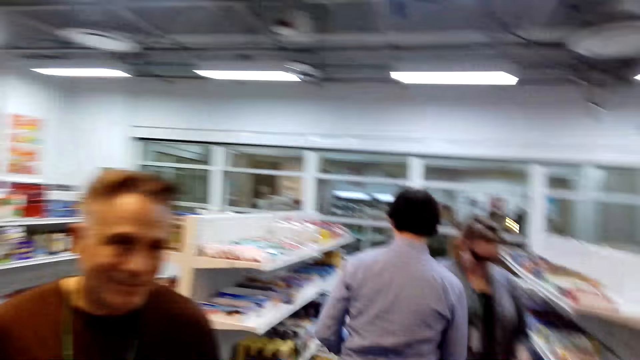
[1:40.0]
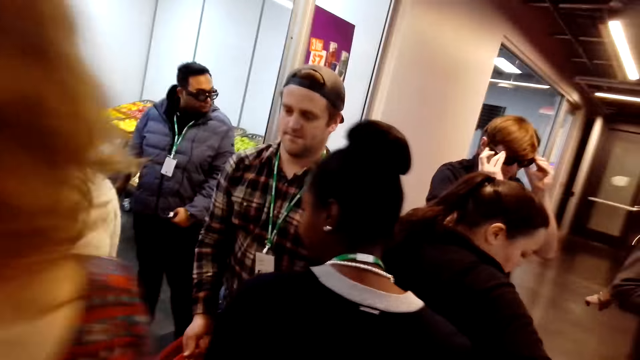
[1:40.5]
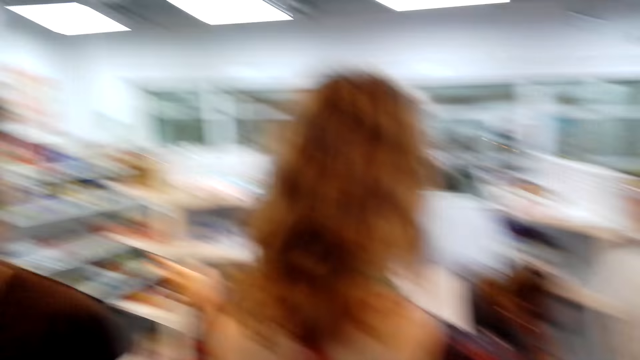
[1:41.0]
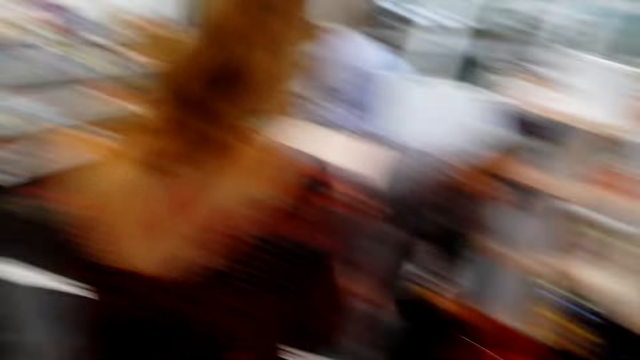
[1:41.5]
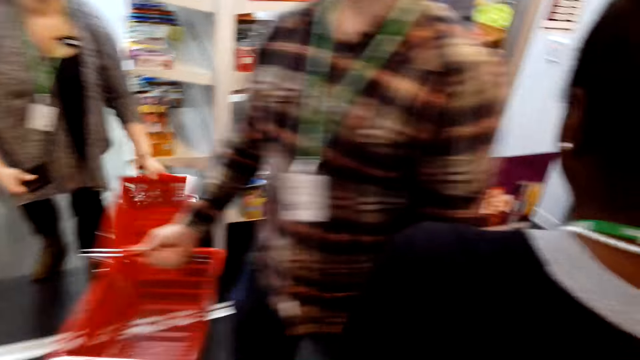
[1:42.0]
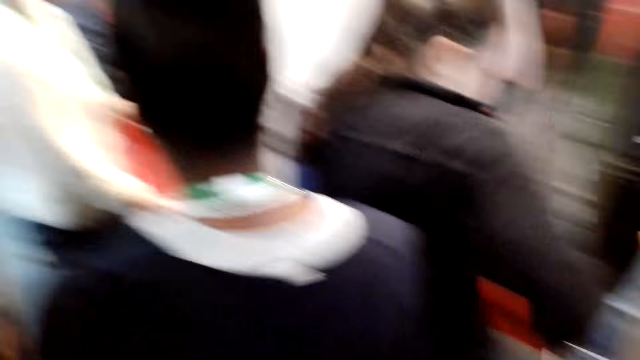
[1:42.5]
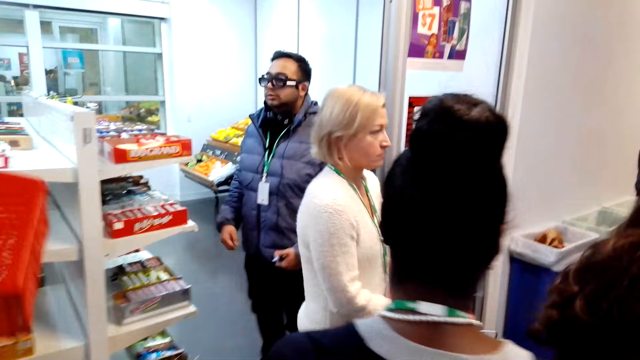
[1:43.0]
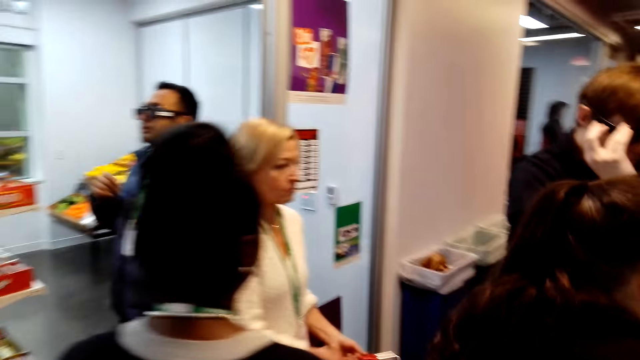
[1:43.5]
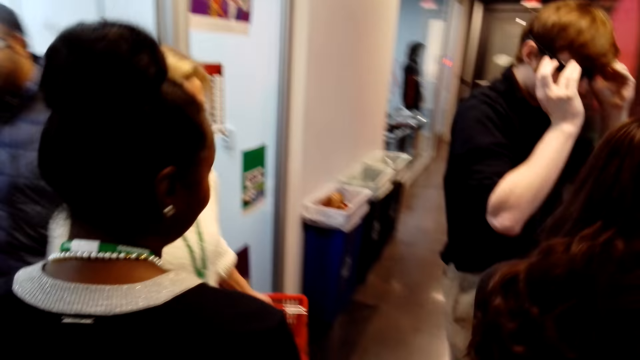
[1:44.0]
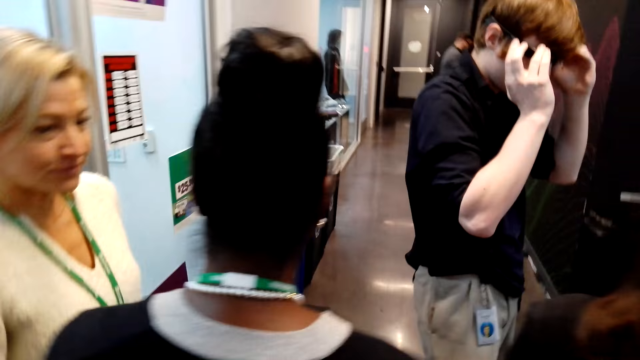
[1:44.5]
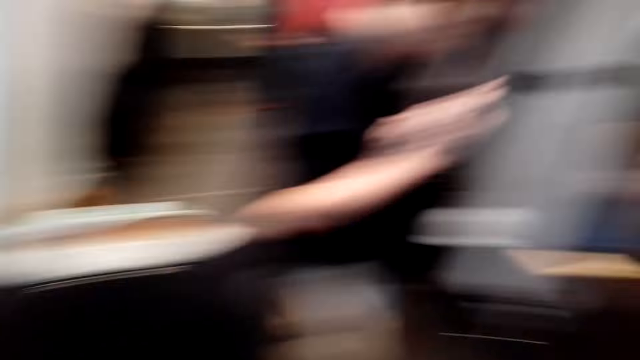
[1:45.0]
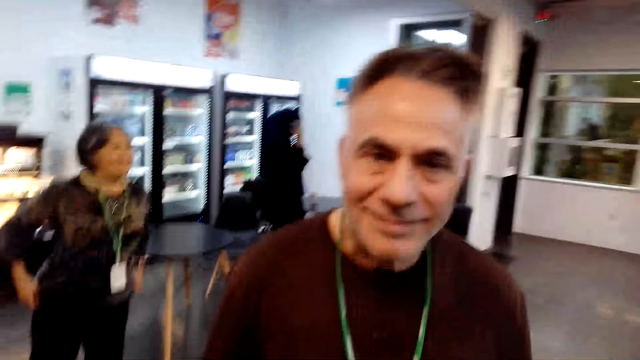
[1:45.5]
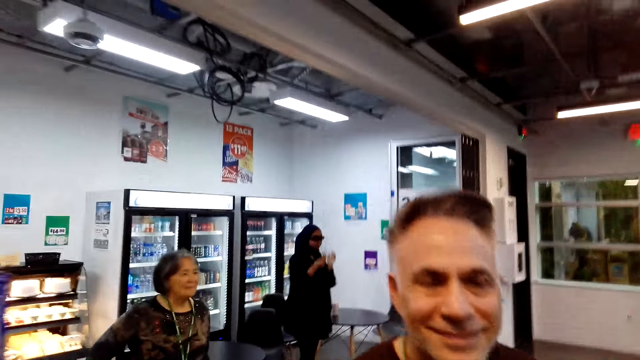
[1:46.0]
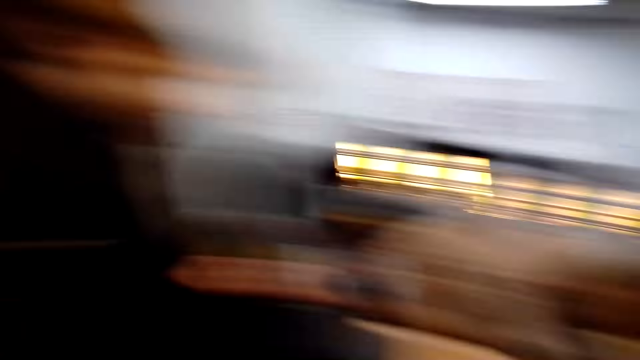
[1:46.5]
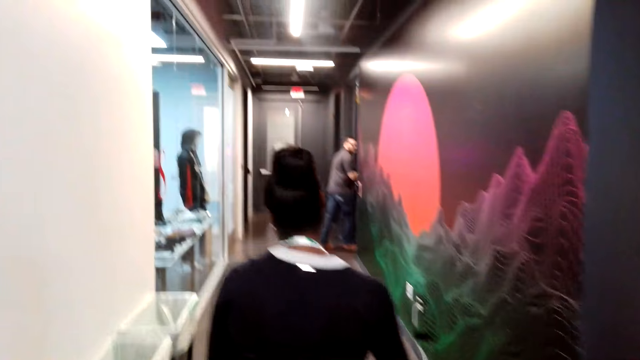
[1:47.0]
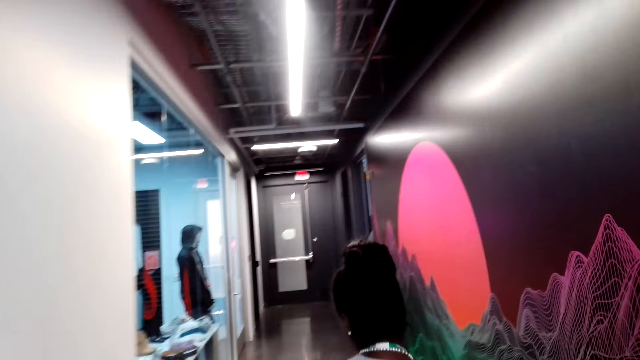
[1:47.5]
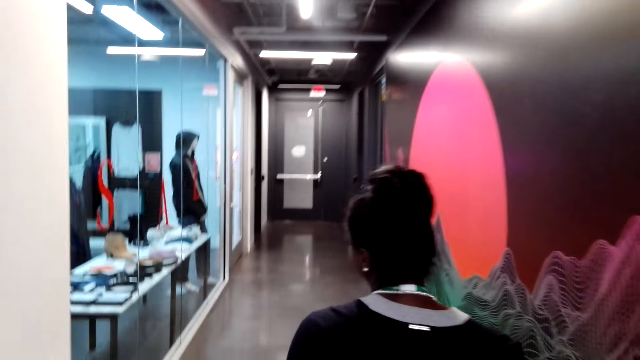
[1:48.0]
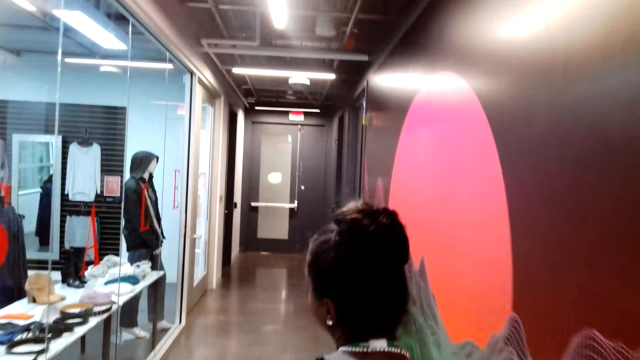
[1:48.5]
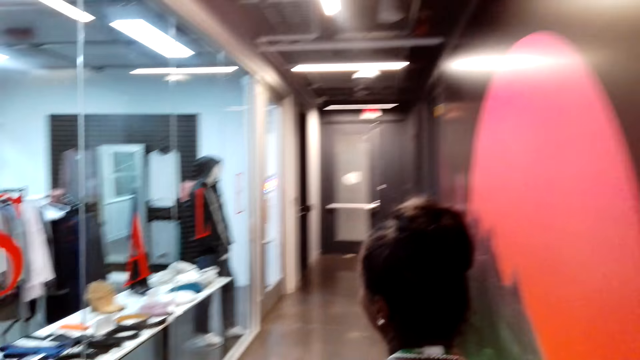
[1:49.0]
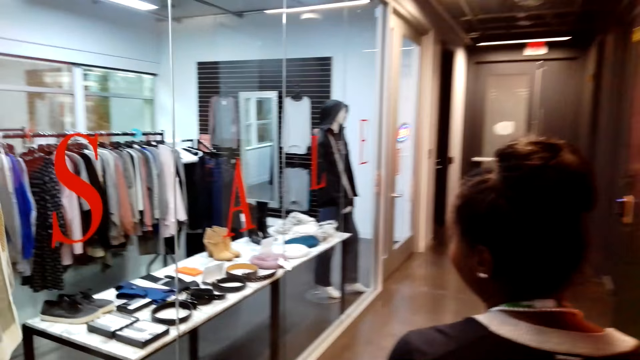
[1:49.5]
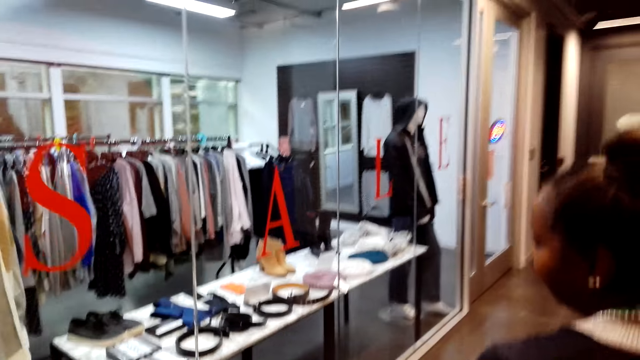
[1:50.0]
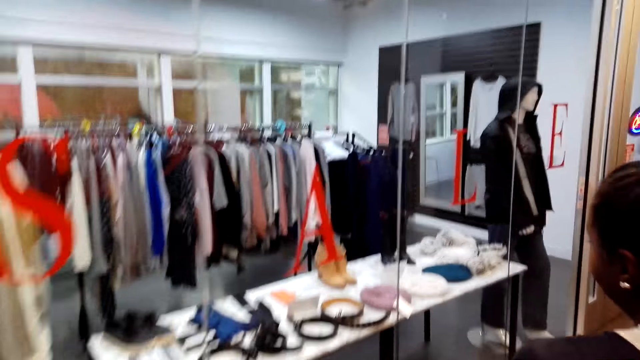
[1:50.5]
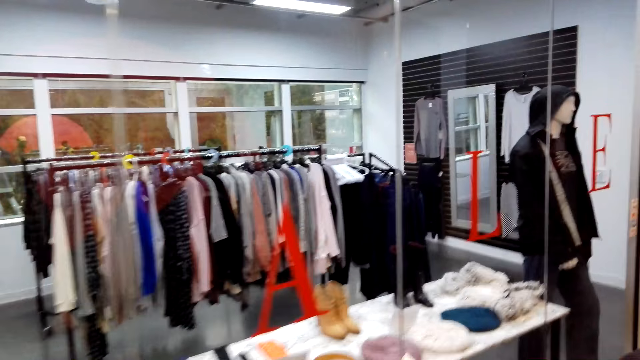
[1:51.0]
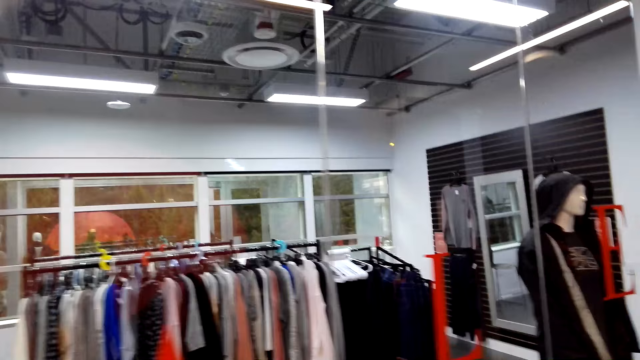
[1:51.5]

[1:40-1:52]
The camera wearer looks around. A person stands in the supermarket and touches his head. A woman walks around. The camera wearer walks in the supermarket. Another person walks in the supermarket. The camera wearer looks at a man. Another person walks in the supermarket. The camera wearer walks around.

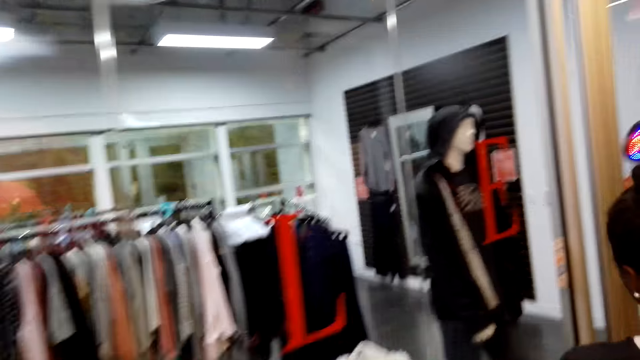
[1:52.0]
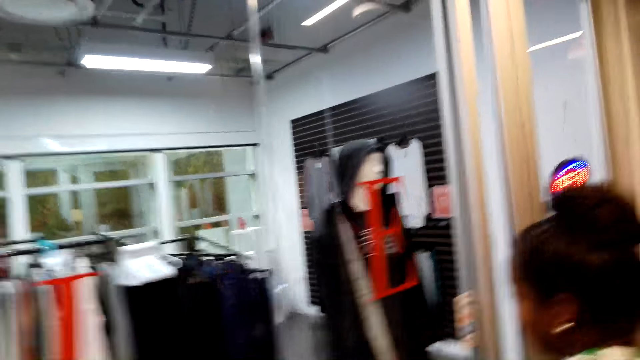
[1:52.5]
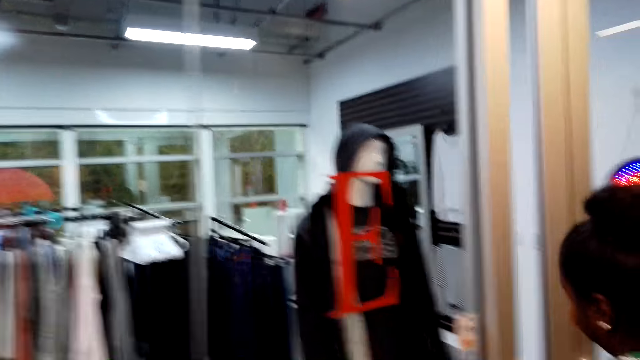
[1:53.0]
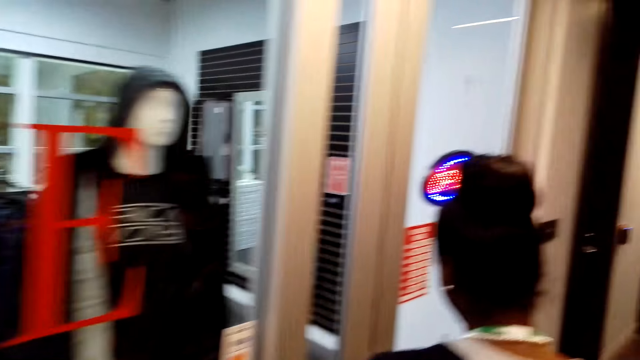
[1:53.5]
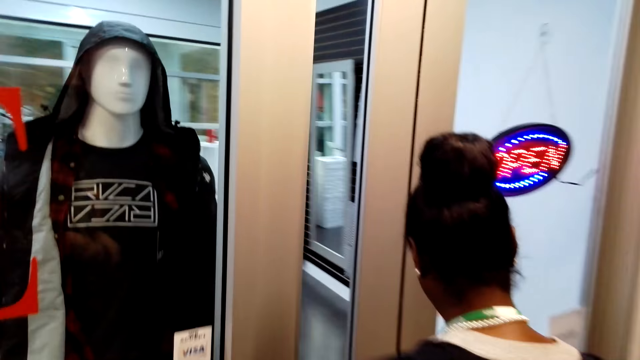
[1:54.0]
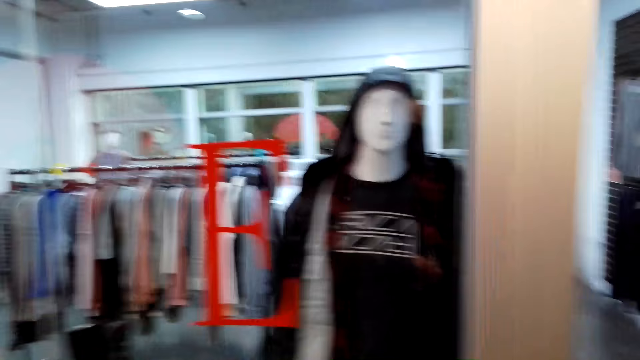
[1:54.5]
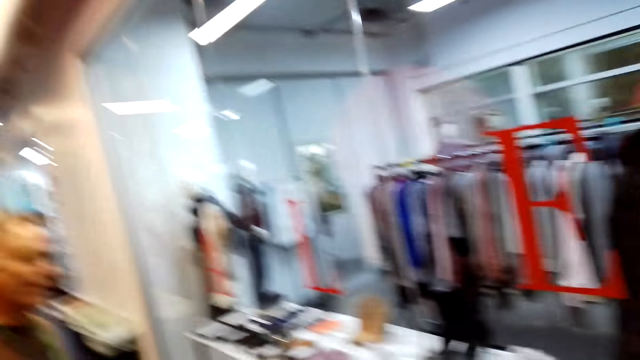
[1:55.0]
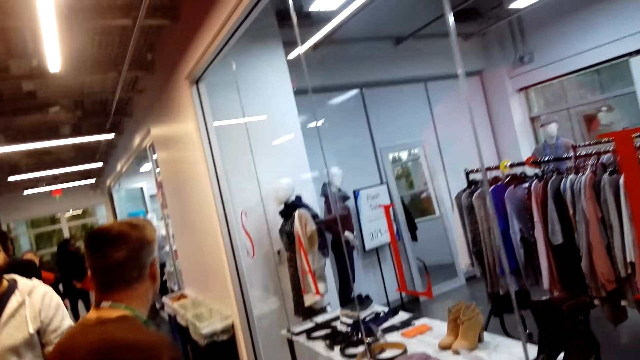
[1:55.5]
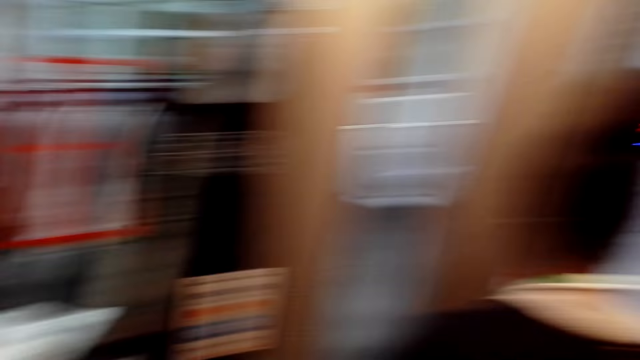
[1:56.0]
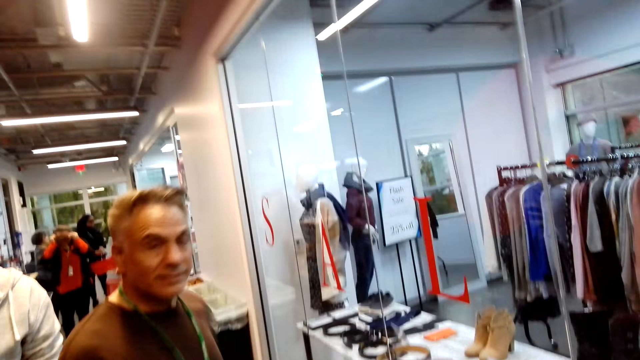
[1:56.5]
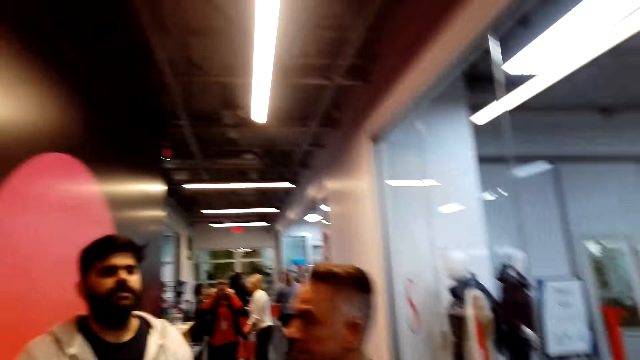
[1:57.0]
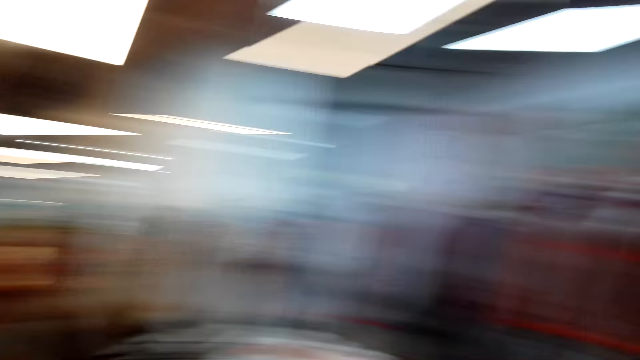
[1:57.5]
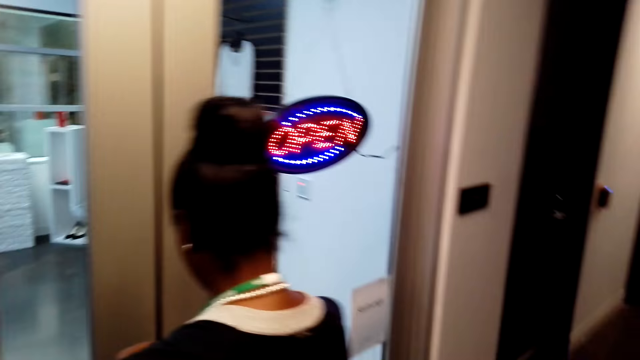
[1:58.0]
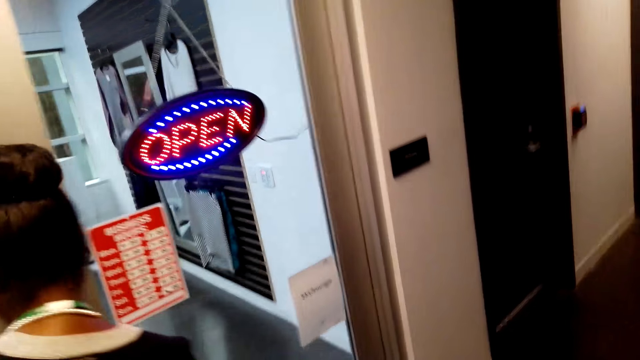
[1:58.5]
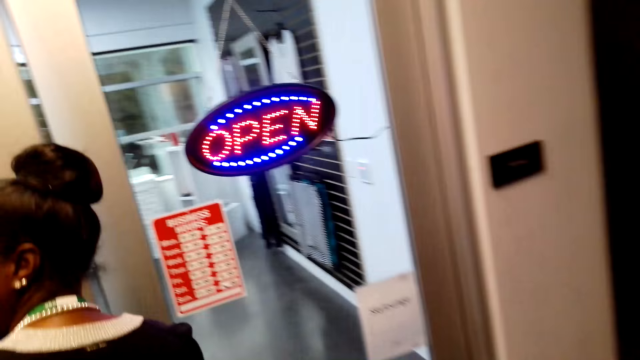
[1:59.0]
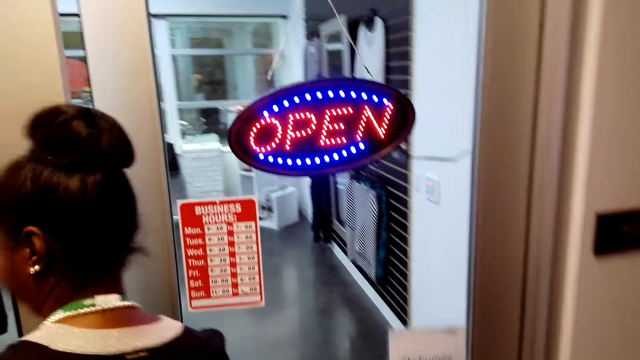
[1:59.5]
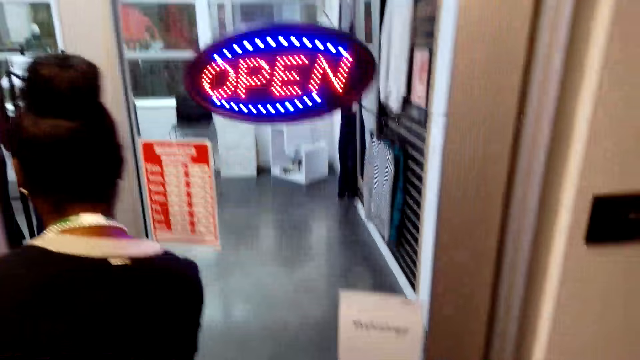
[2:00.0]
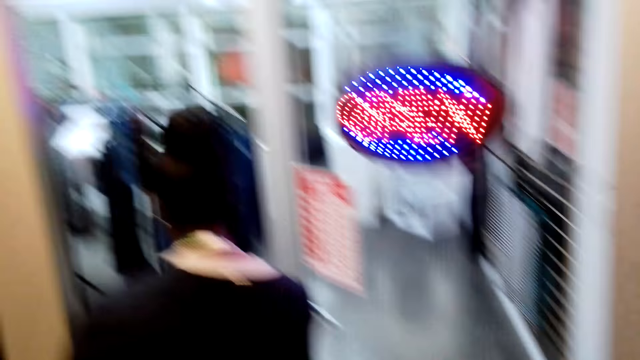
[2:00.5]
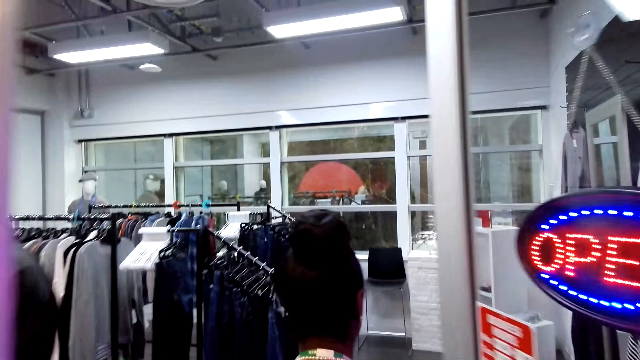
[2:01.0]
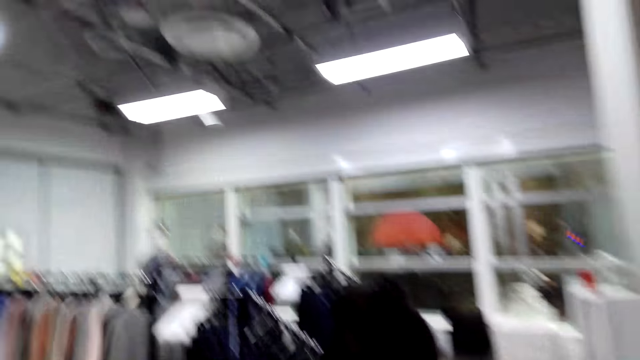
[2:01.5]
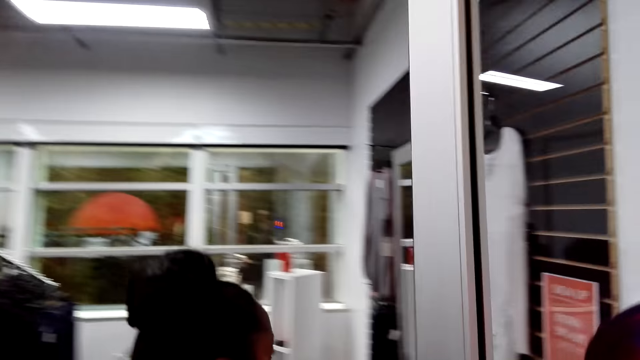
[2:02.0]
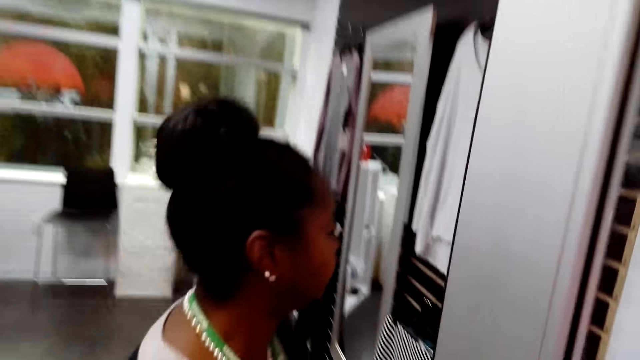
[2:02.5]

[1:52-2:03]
A woman opens a door. The camera wearer looks around. A person walks in the supermarket. A man looks around. The camera wearer walks around. Another person opens the door.
